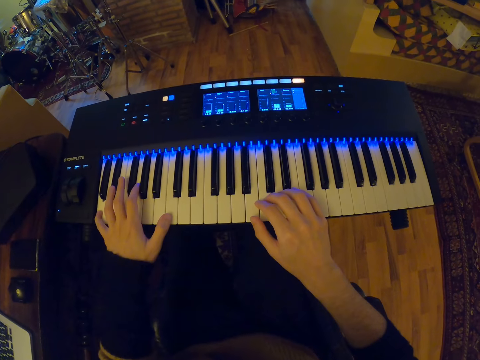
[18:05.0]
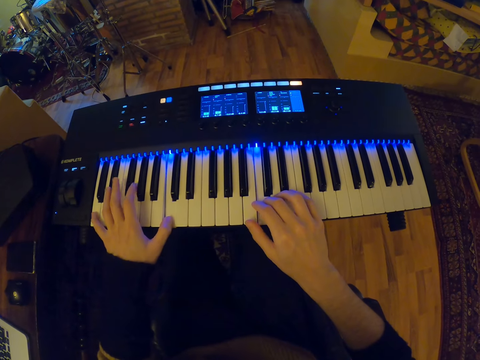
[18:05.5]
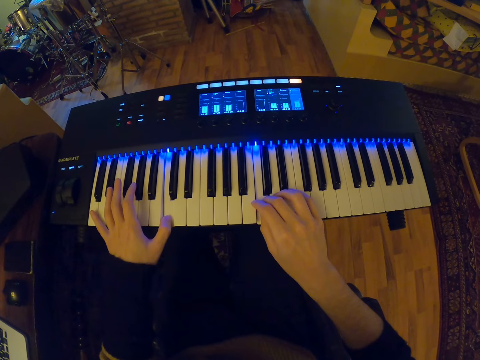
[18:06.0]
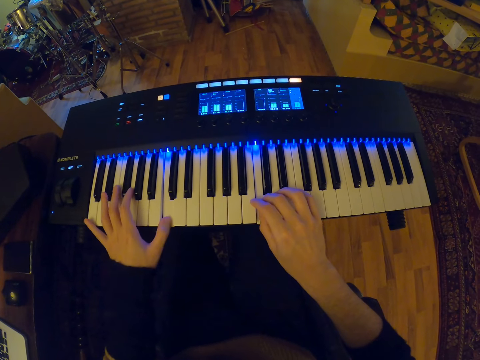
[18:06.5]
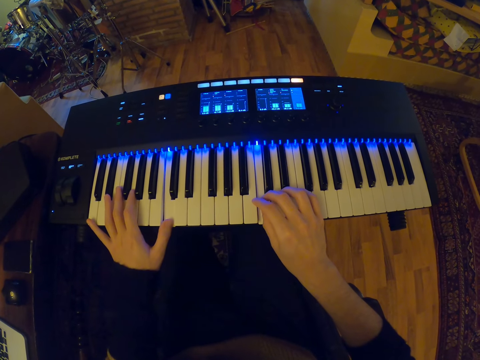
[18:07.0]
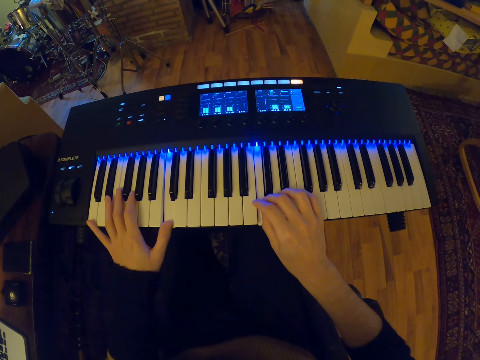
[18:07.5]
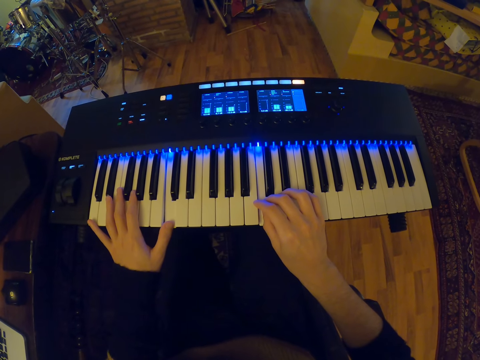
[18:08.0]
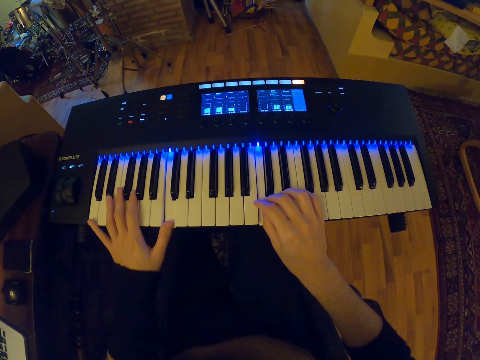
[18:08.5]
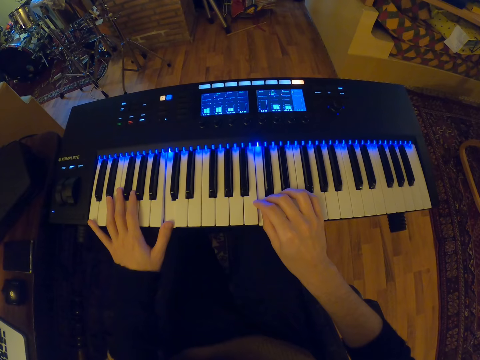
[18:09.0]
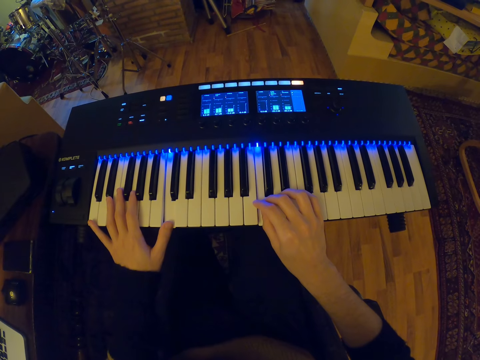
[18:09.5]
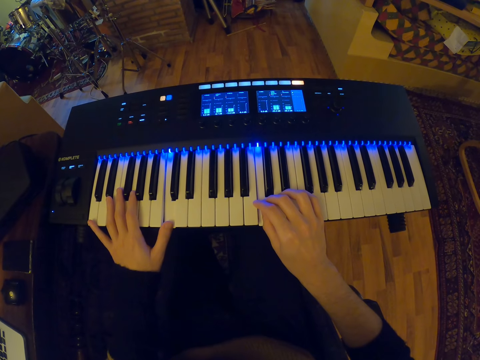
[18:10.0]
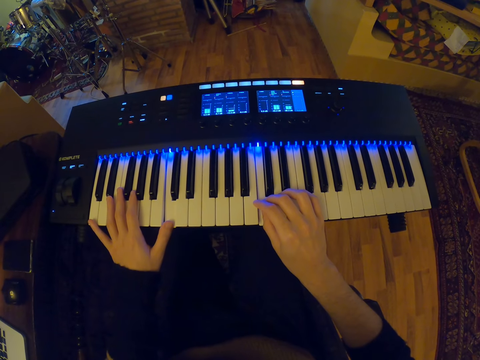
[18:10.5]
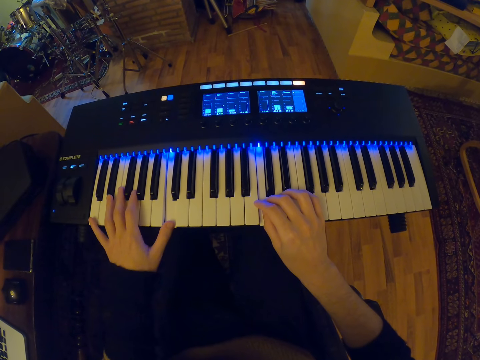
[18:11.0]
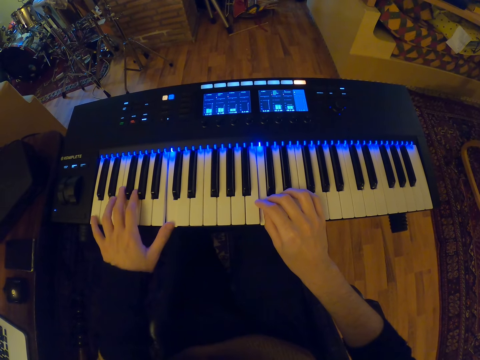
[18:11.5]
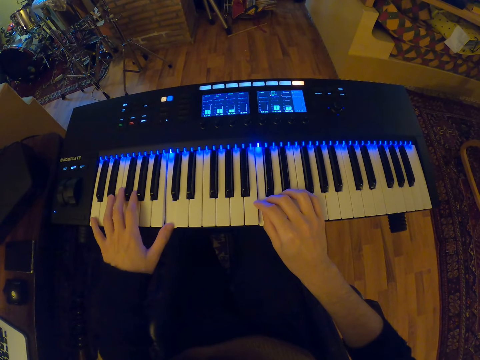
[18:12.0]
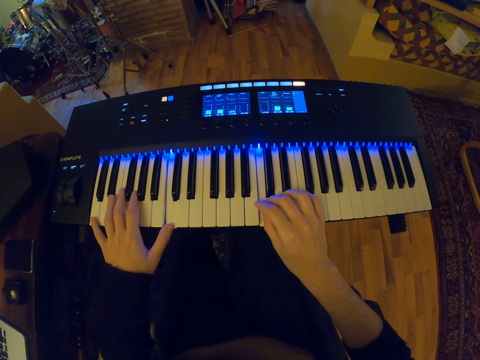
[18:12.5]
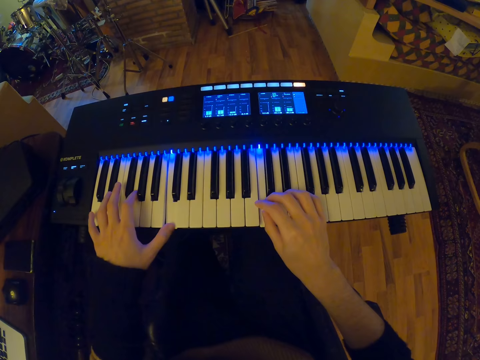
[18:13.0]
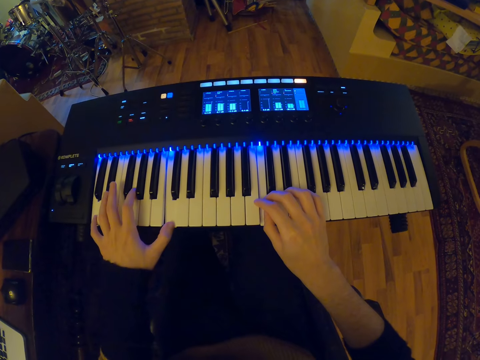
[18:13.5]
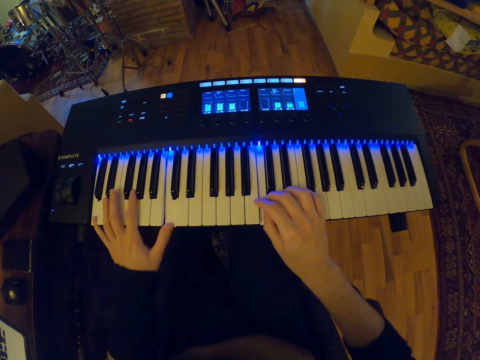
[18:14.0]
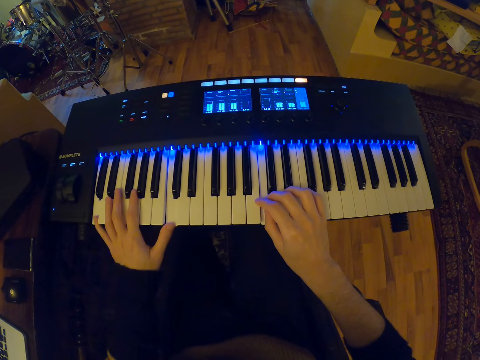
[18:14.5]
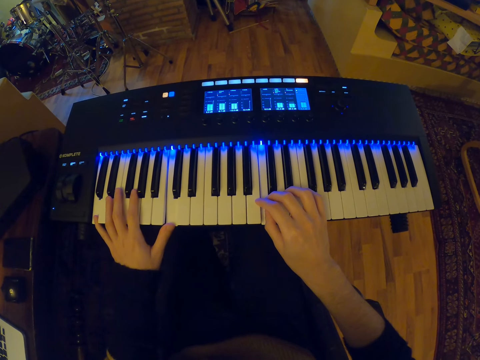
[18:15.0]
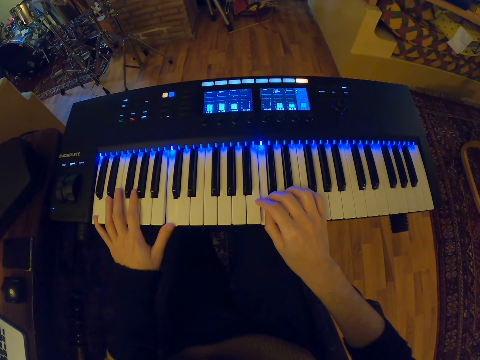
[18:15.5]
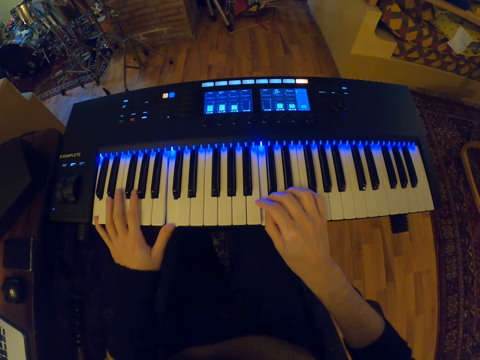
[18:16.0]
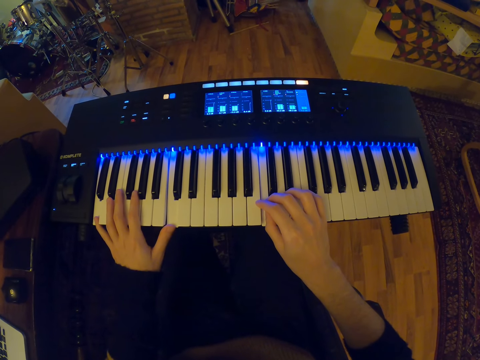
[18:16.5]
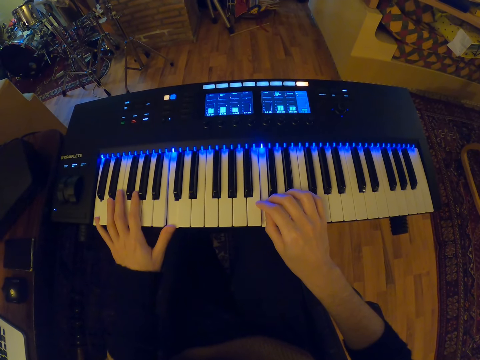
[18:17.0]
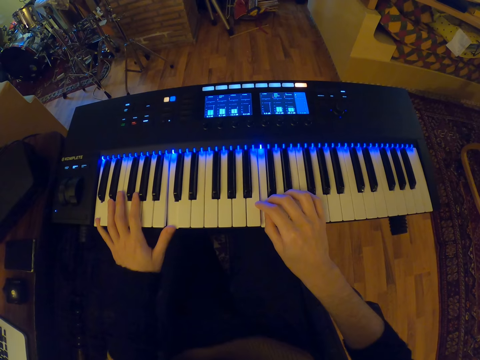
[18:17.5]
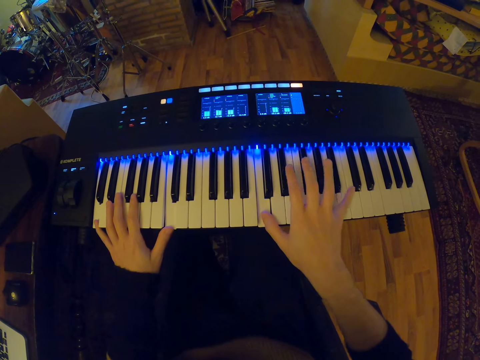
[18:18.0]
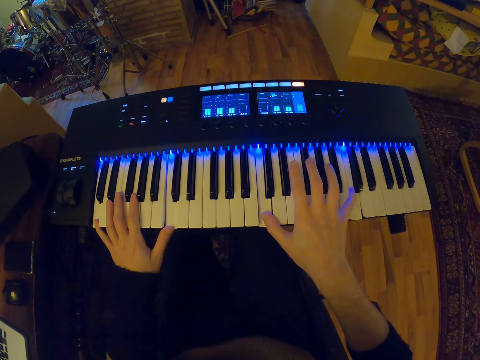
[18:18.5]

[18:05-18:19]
The camera wearer plays the keyboard piano with both hands. They press the piano with both hands.

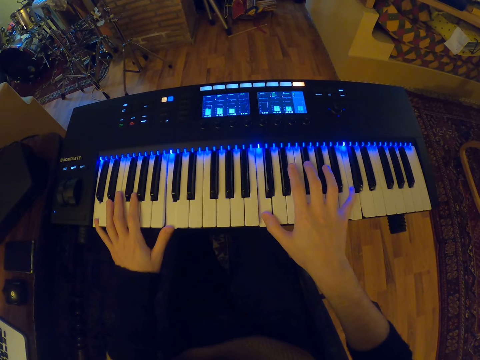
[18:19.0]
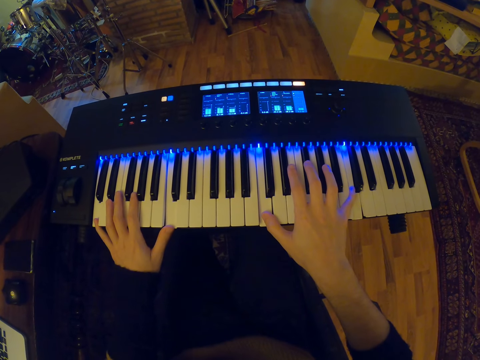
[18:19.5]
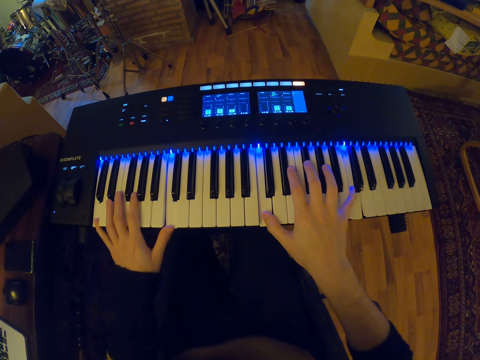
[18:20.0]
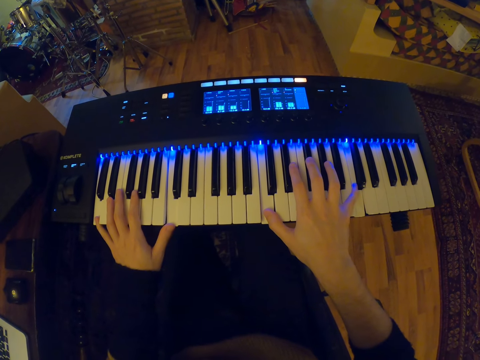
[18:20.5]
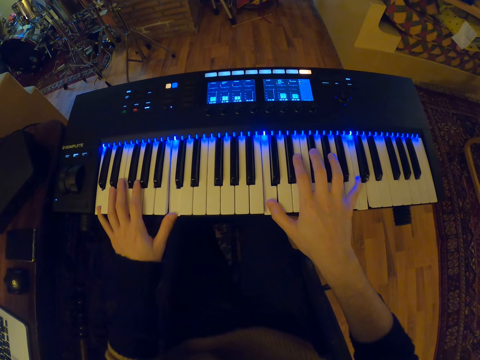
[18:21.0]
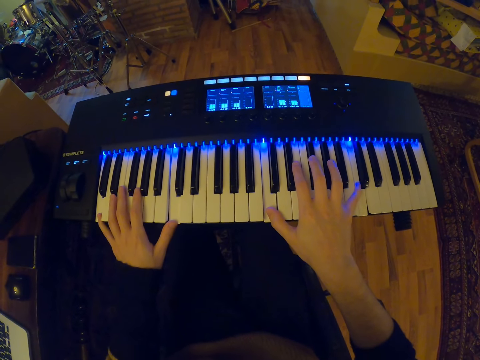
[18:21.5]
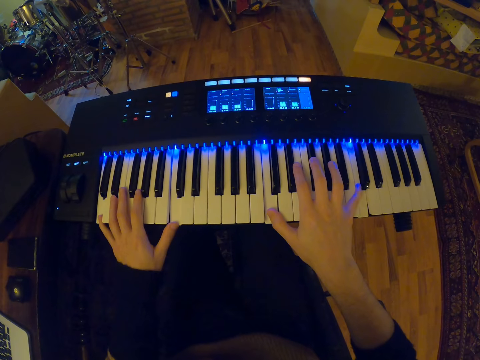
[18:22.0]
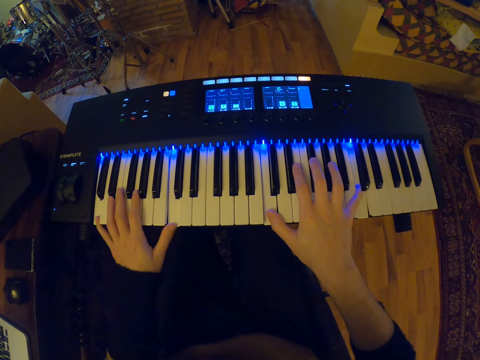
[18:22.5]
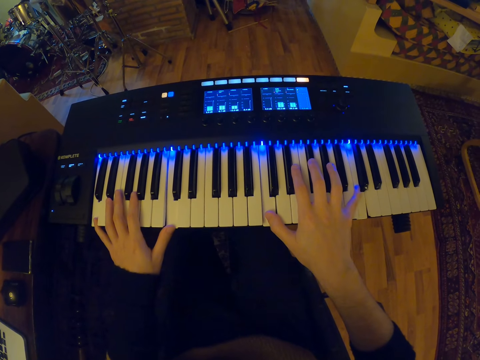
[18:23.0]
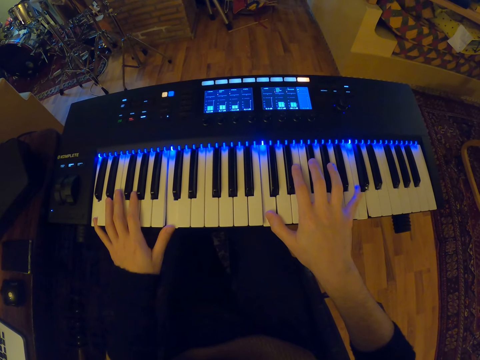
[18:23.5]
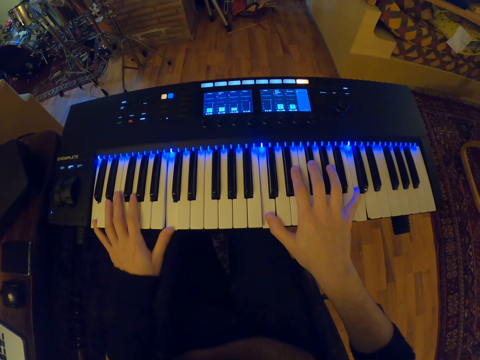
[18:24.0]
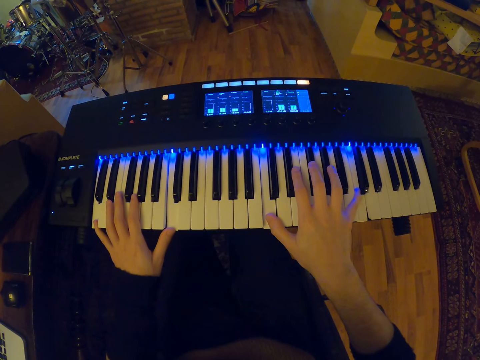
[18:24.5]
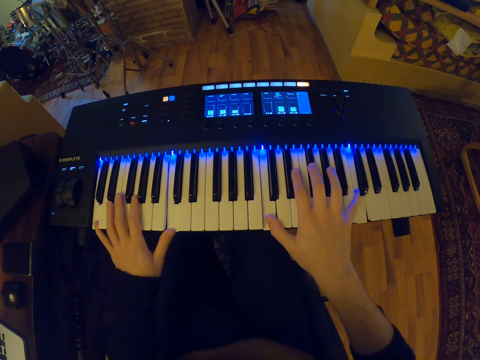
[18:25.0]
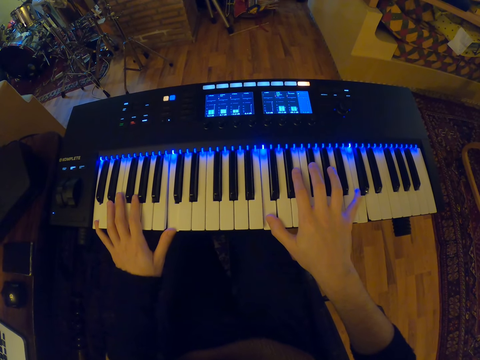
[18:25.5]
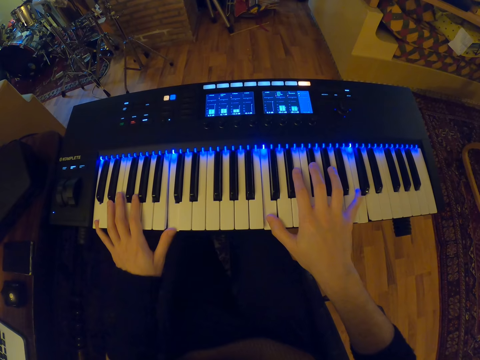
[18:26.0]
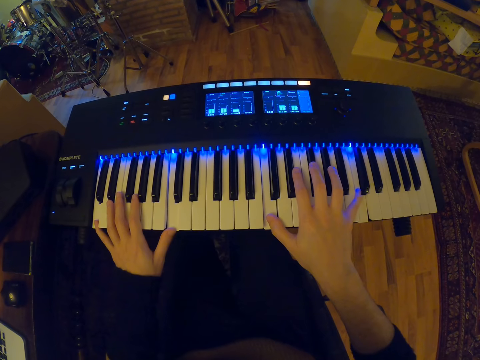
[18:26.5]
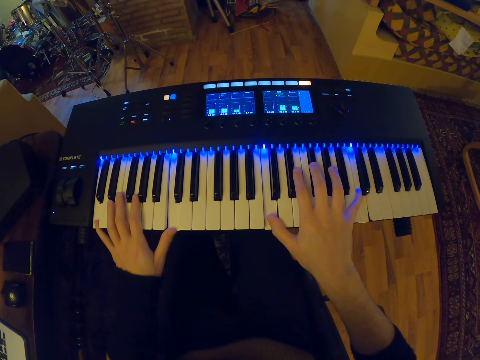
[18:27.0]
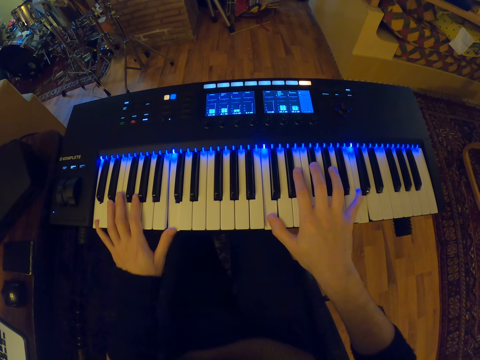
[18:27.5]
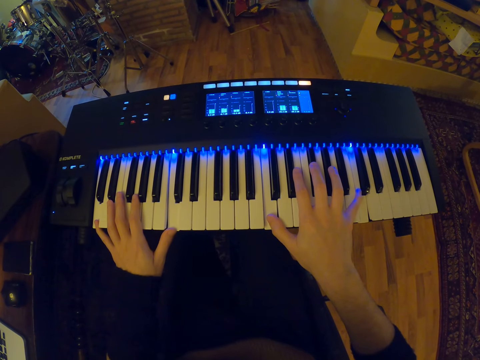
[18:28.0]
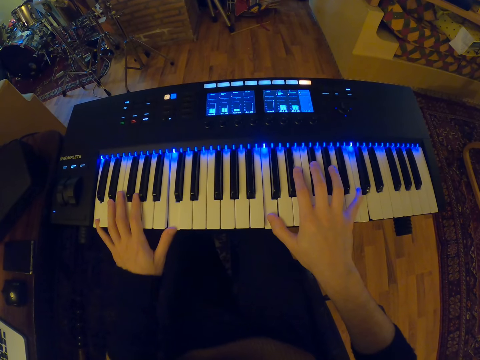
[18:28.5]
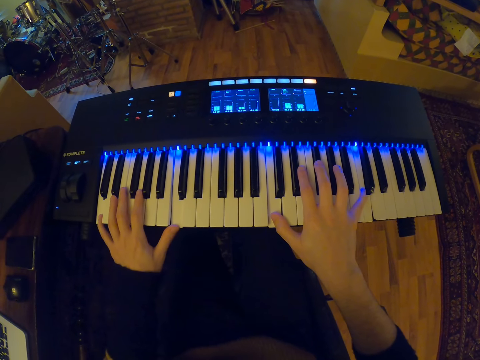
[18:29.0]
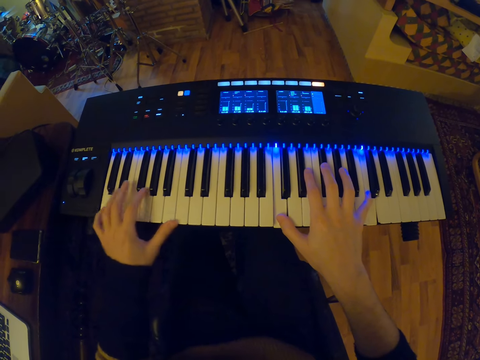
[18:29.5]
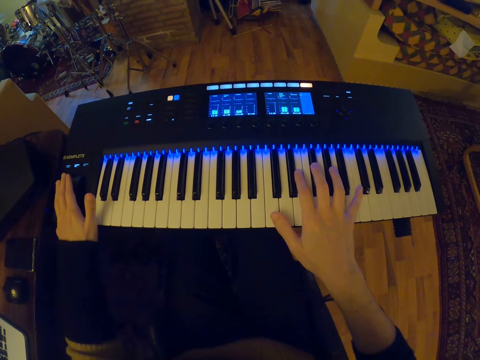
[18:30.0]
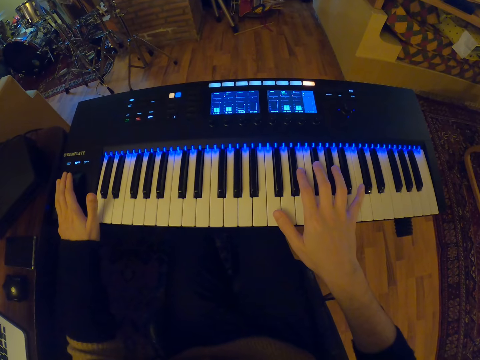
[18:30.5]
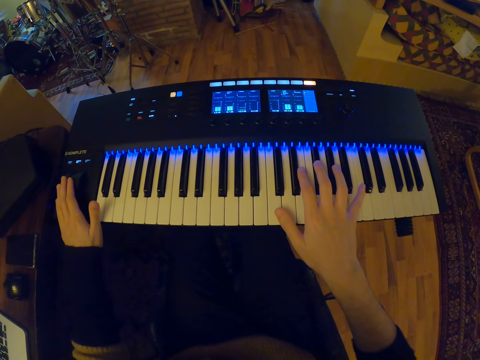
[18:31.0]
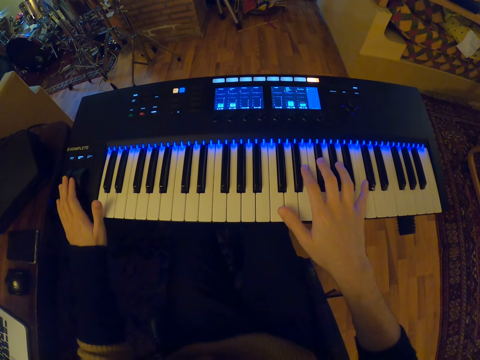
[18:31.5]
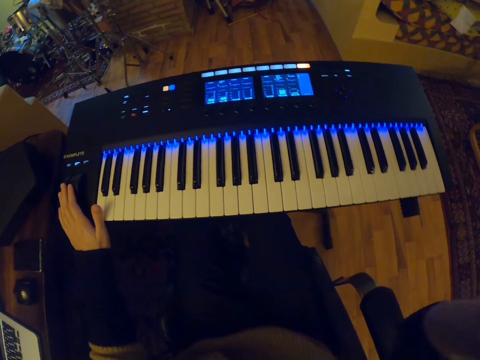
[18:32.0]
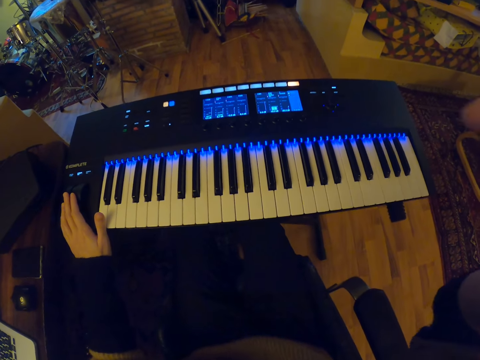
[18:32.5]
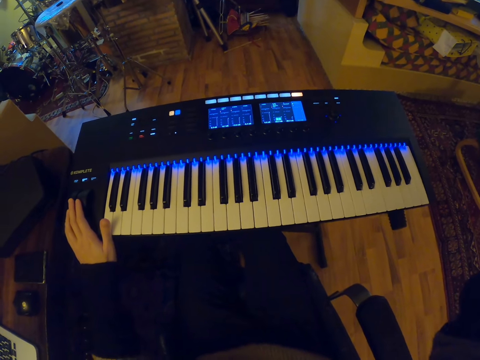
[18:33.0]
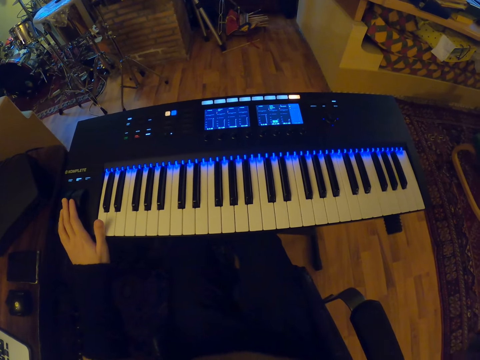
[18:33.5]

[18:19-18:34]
The camera wearer adjusts the MIDI keyboard's pitch bend with his left hand. He turns off the piano. He raises his right hand towards his face.
